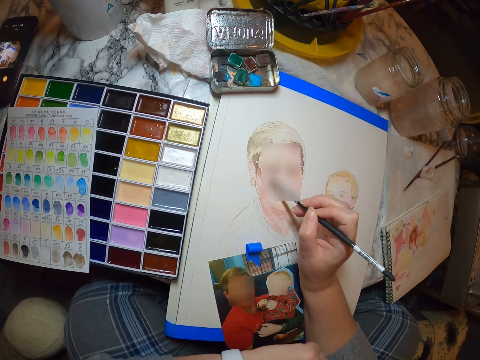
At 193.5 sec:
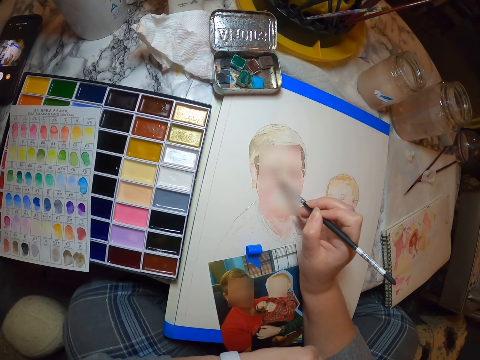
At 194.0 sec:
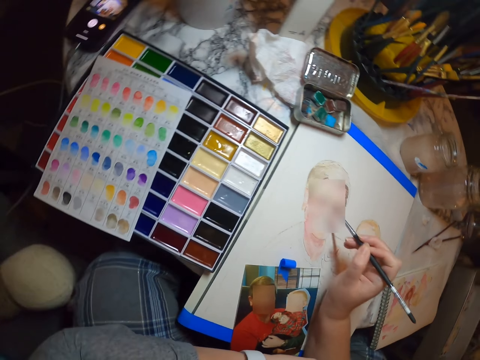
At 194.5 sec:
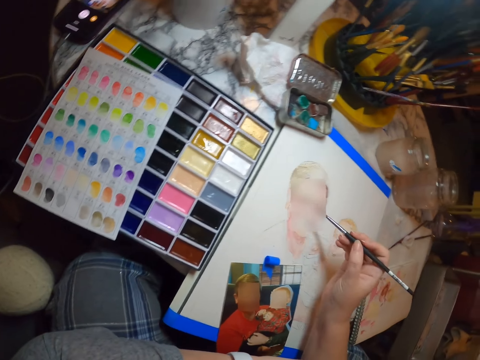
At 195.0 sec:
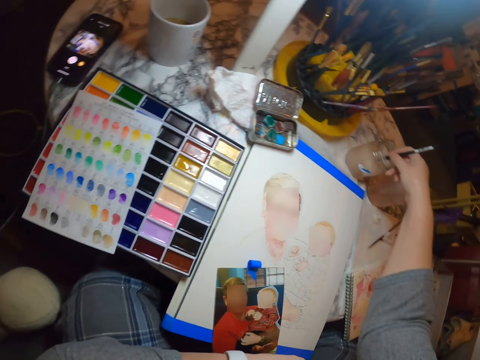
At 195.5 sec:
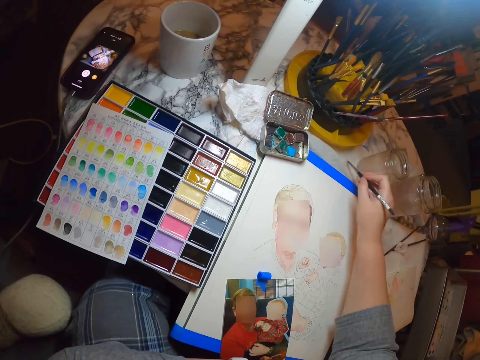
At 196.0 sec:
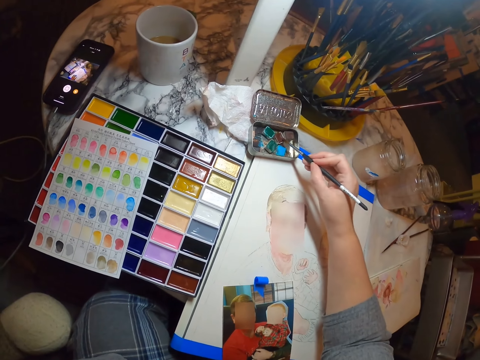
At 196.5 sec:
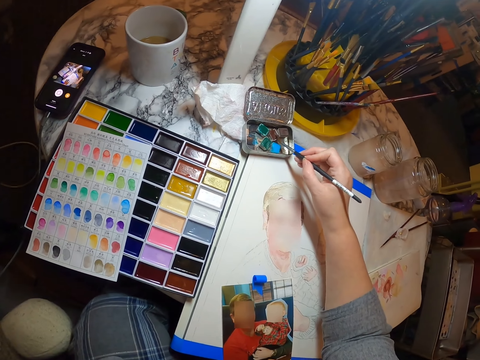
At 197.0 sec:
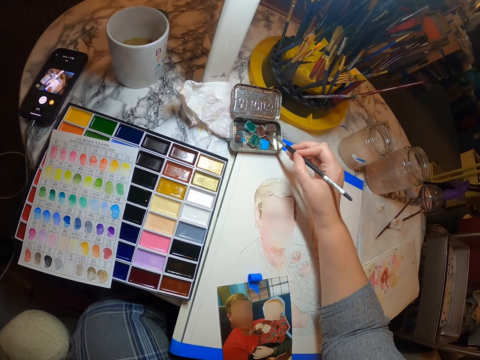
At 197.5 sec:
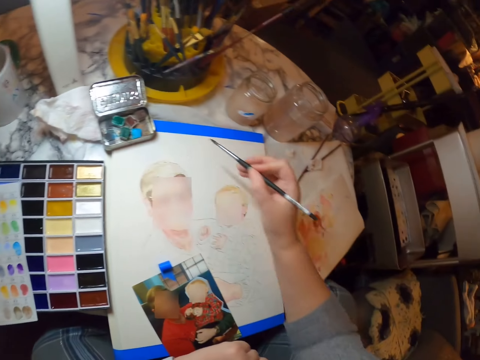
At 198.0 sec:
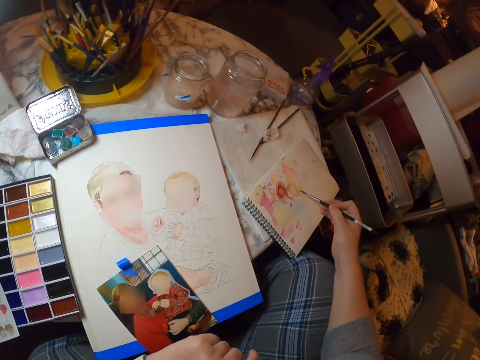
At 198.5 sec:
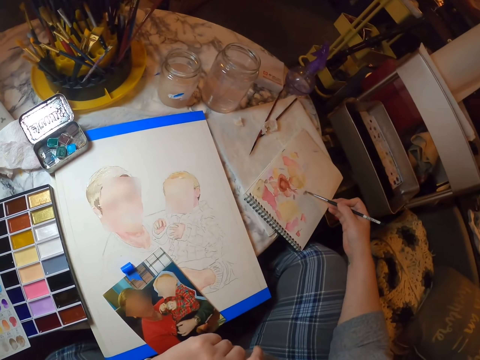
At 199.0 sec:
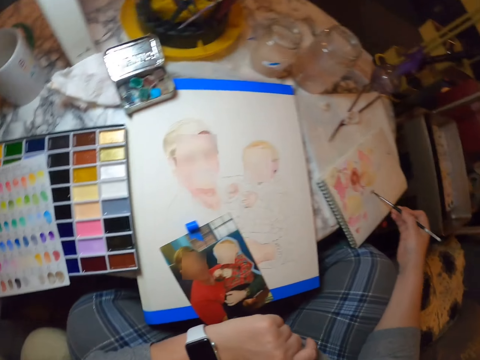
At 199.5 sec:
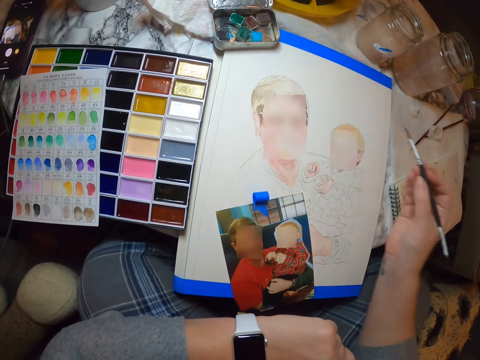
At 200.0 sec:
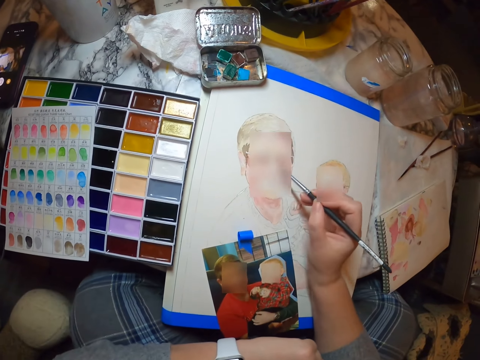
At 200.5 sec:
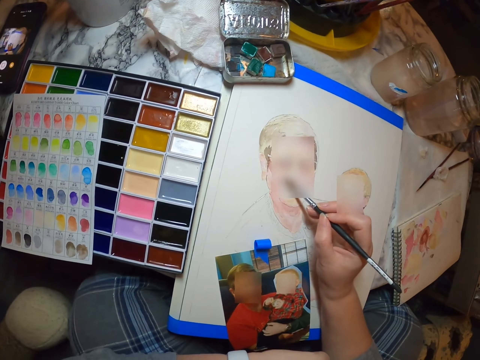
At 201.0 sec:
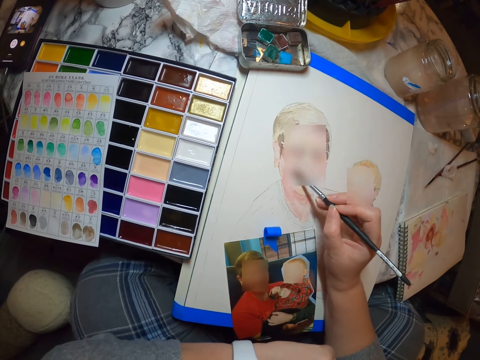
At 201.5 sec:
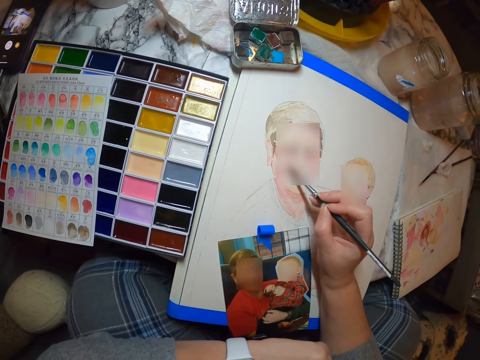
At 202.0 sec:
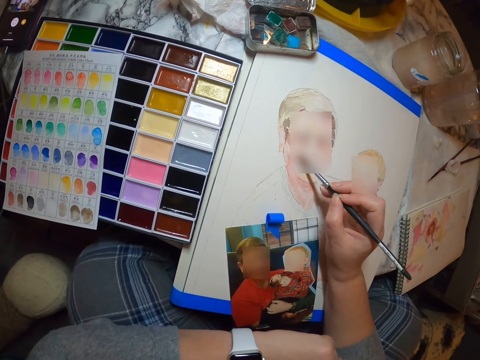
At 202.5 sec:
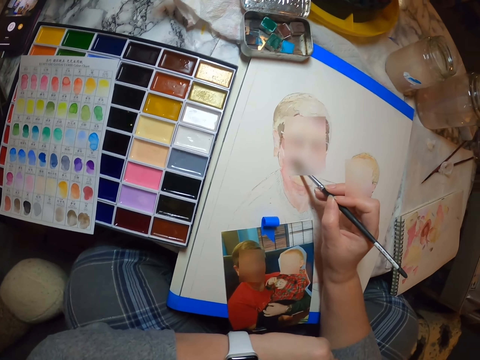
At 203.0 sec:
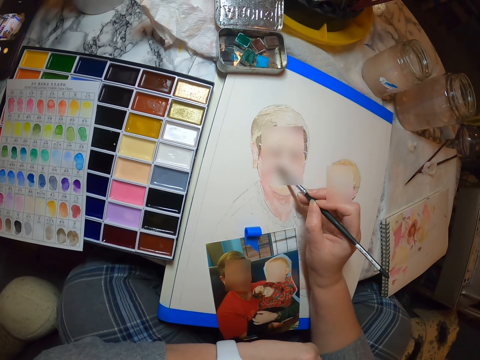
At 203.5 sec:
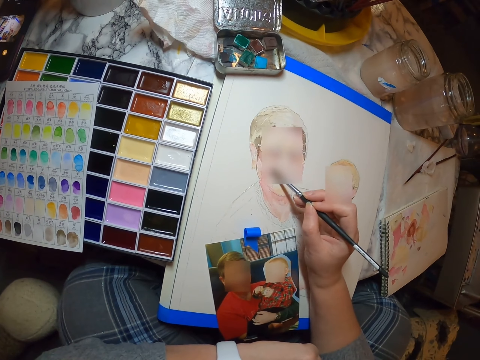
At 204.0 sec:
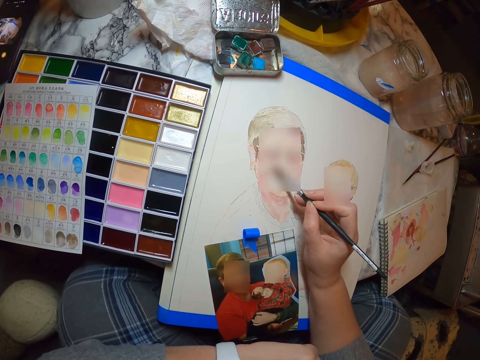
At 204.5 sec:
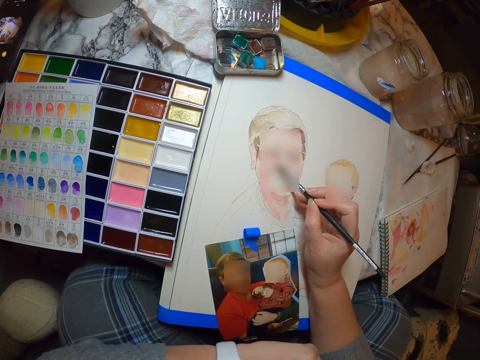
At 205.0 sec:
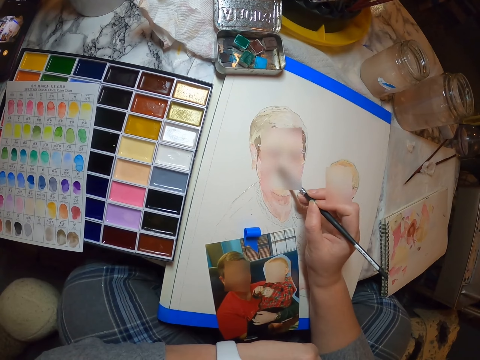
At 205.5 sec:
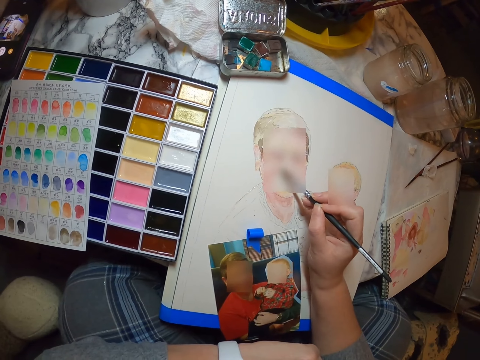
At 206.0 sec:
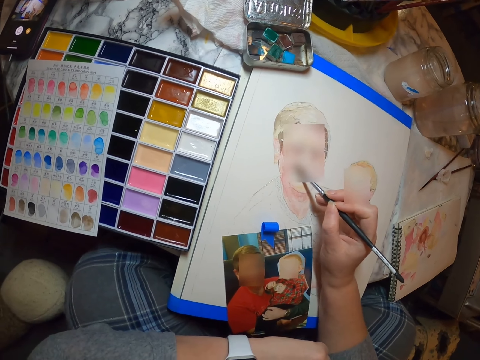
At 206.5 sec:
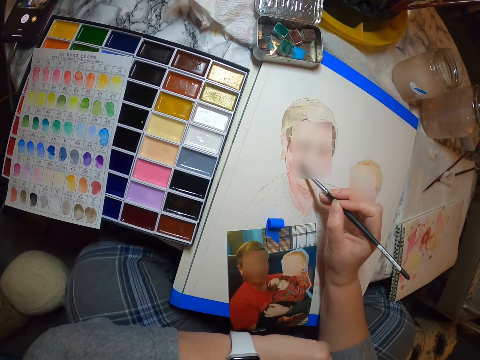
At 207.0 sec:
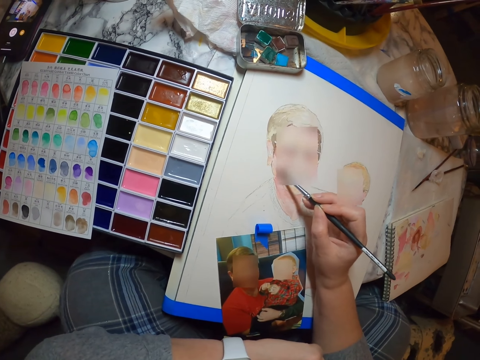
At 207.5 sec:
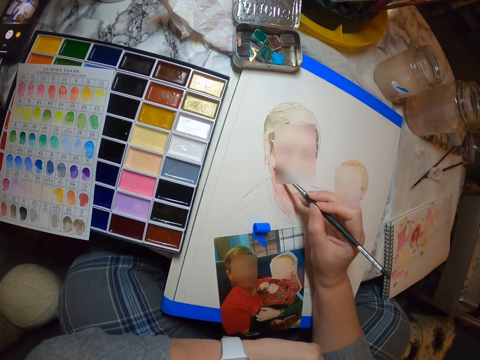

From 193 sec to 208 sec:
The camera wearer dips the pen or paintbrush in the art liquid. They wipe the pen on the table. They put the pen on the paint in the box. They rub the paintbrush to the paint. They paint the rough draft. They paint on the art.

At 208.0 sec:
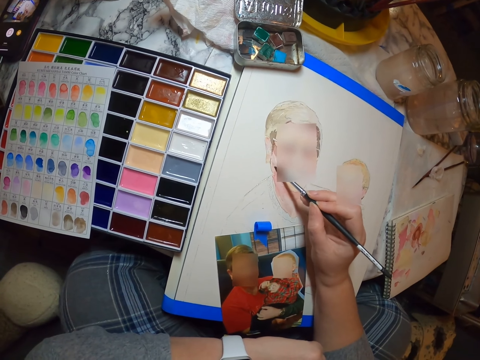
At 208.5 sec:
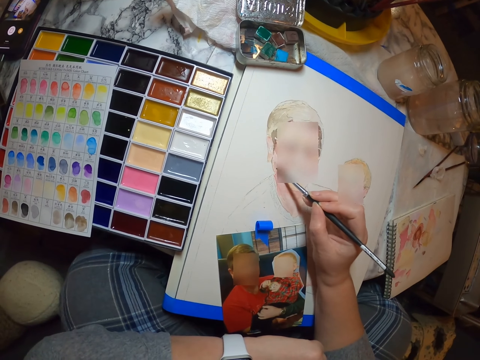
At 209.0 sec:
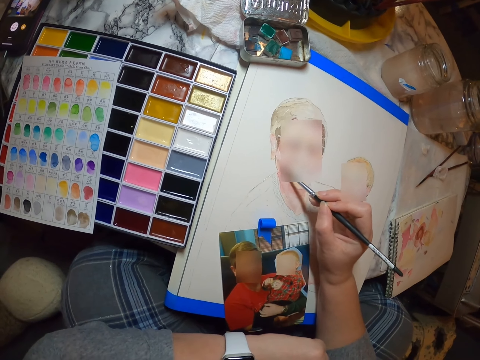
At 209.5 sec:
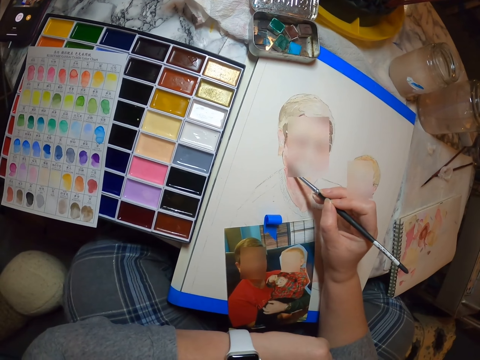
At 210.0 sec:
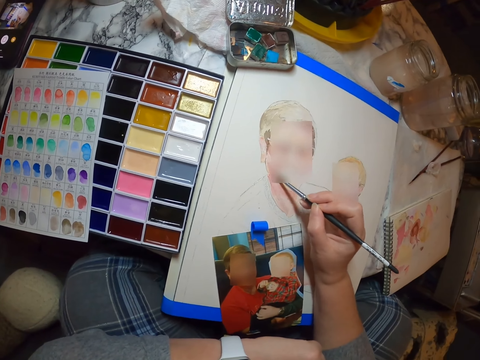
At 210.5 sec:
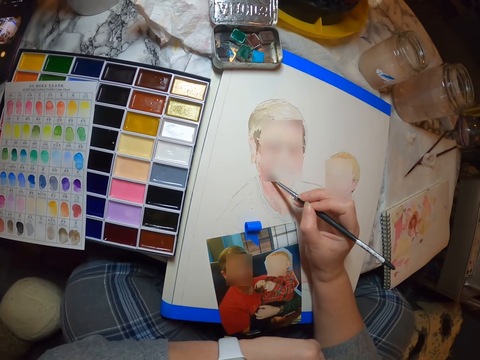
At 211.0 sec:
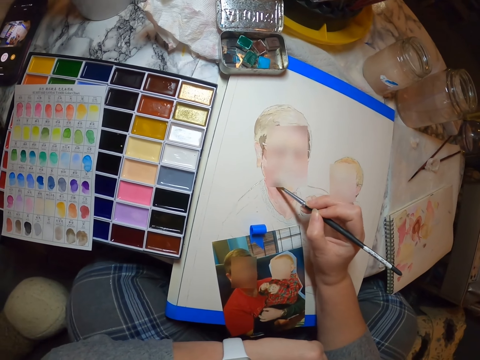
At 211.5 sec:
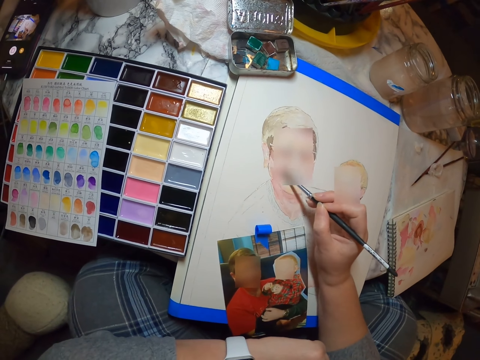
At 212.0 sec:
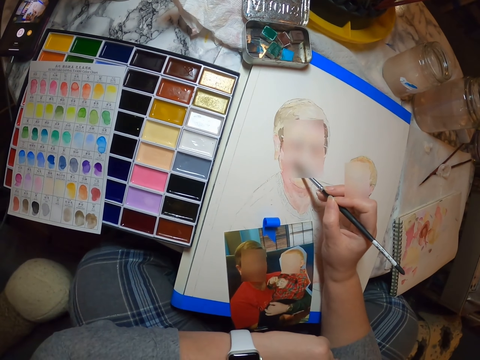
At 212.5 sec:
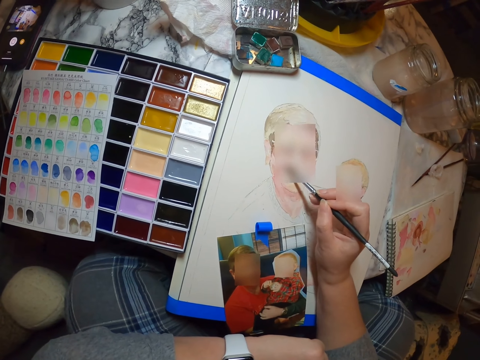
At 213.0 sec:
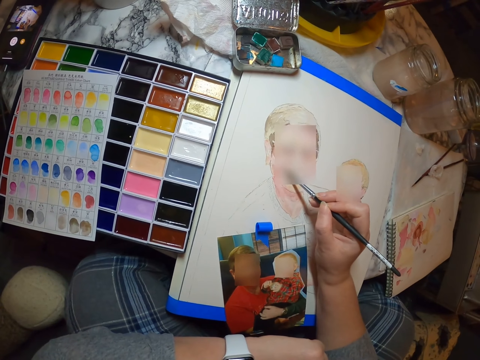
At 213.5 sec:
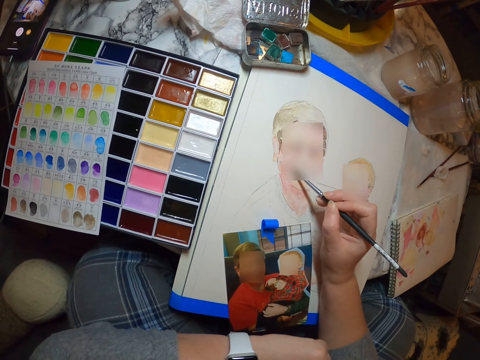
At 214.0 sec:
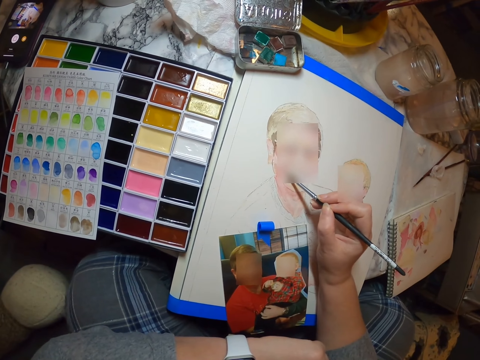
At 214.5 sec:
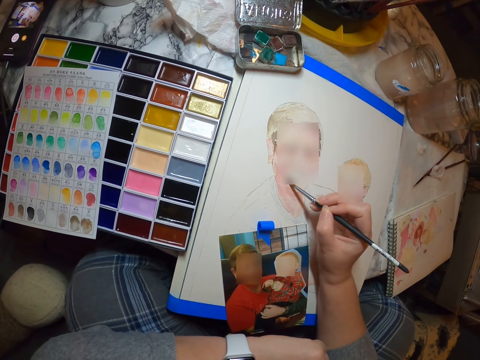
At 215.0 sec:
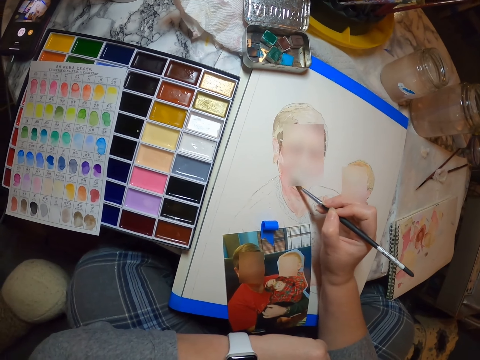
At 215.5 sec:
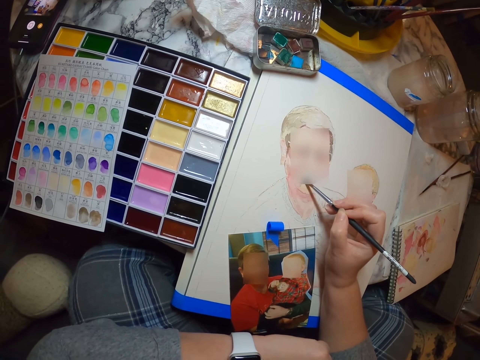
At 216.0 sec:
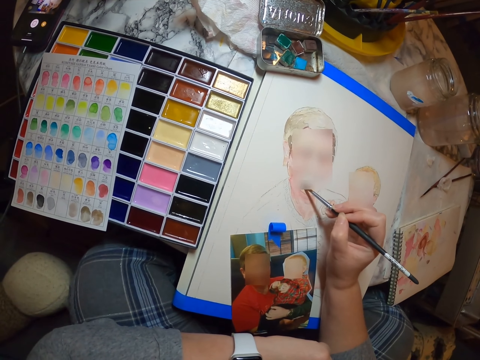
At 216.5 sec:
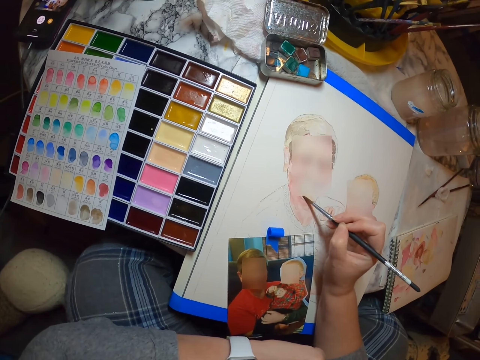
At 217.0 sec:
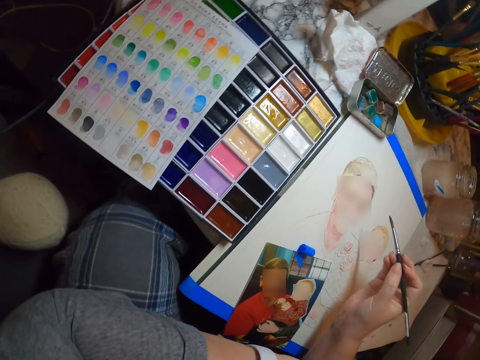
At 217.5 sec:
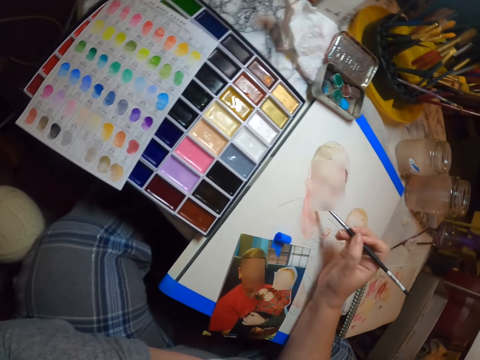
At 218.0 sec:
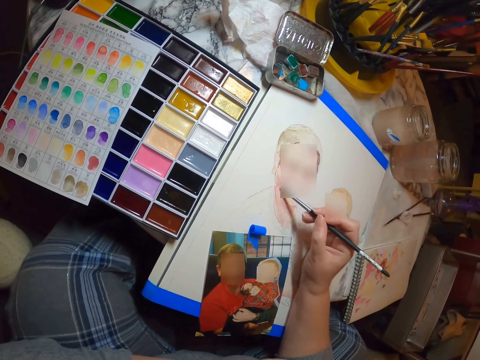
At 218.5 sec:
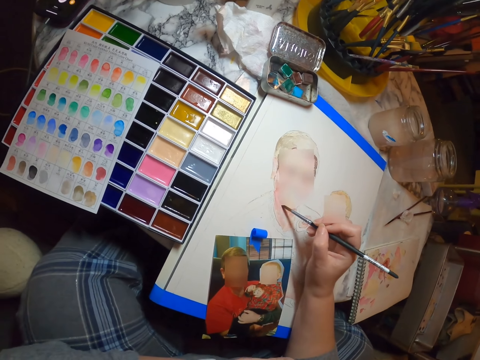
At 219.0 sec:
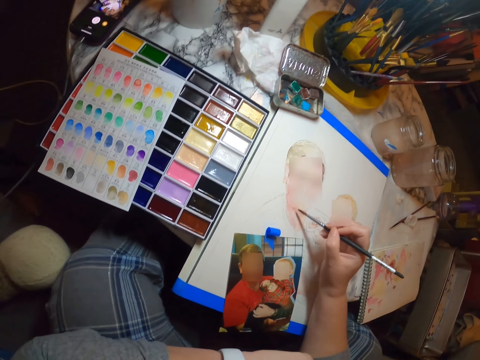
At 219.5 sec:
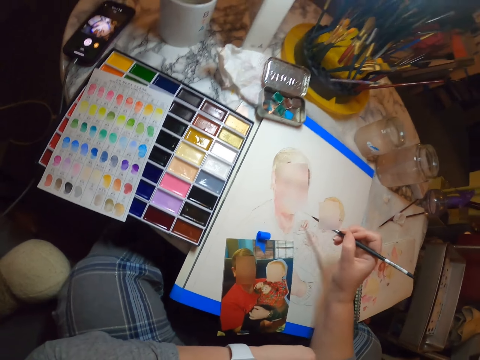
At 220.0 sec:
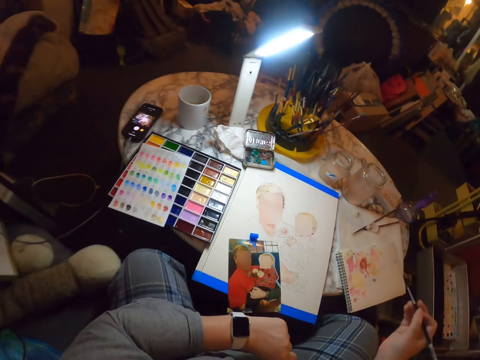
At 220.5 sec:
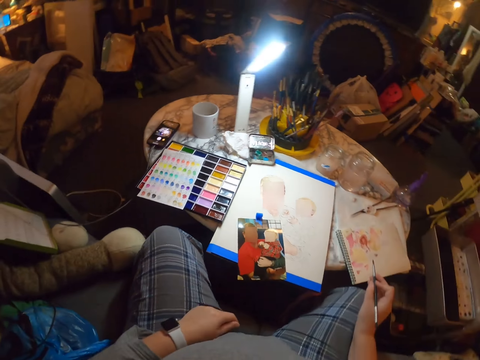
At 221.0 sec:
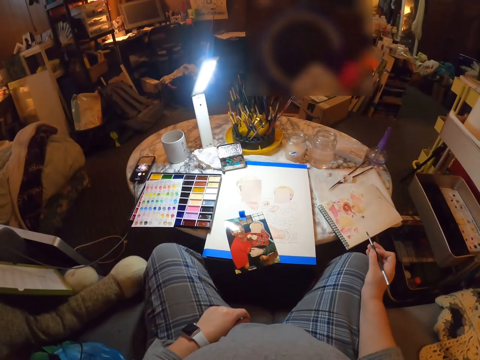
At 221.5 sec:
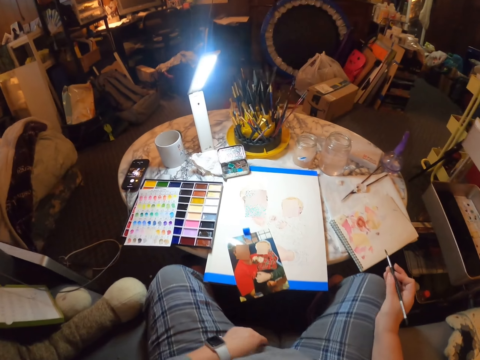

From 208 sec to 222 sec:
The camera wearer looks around.
